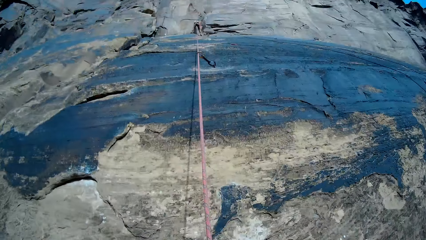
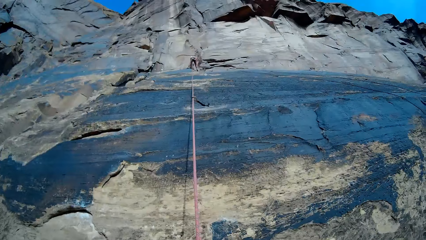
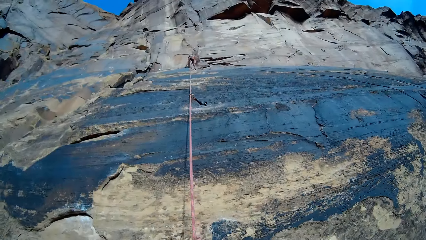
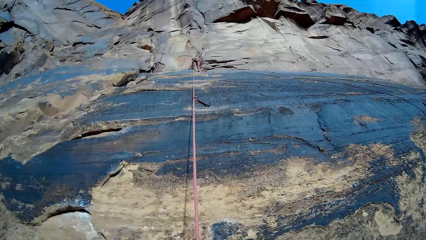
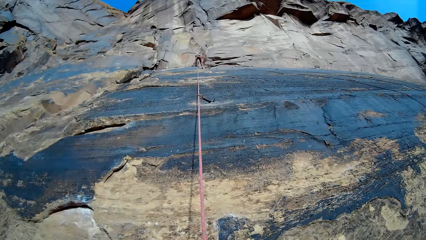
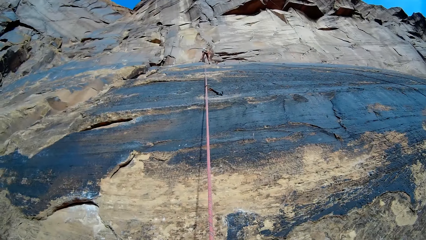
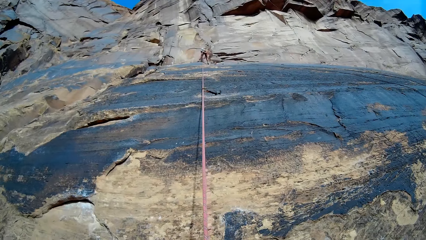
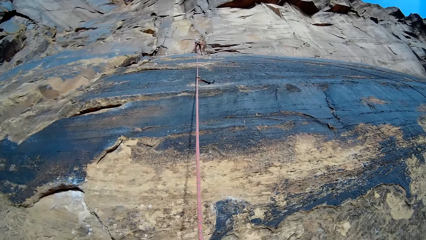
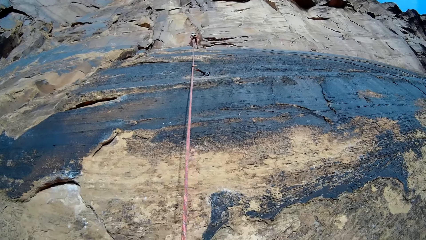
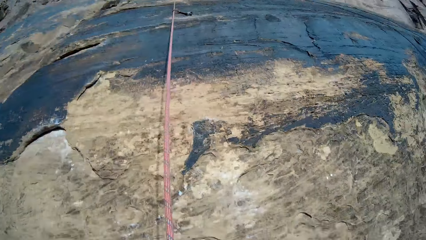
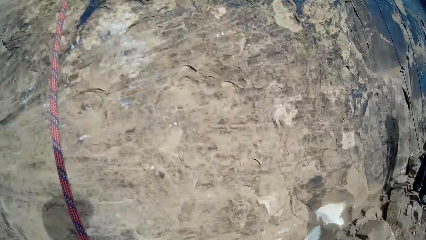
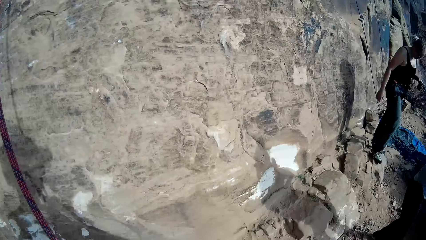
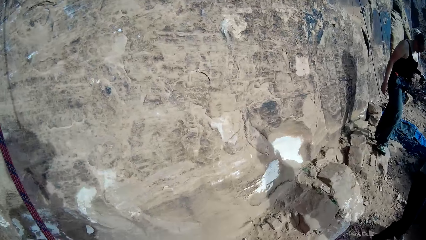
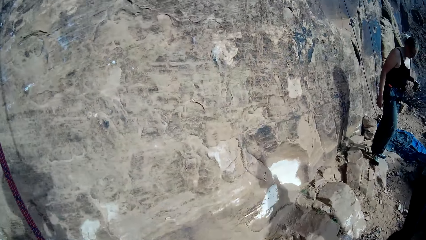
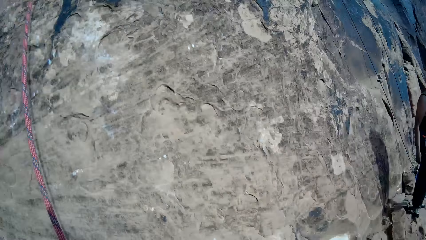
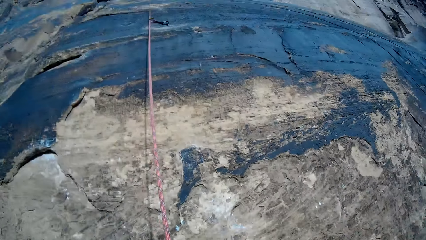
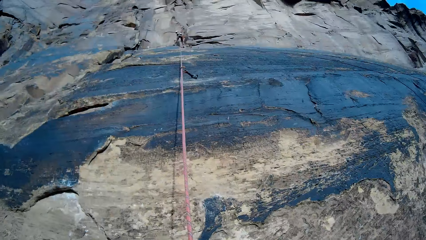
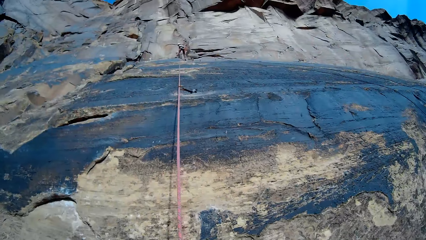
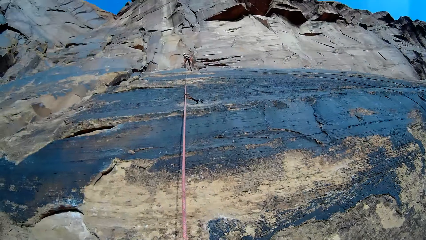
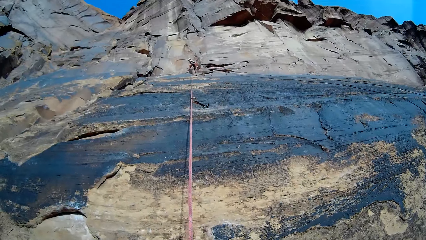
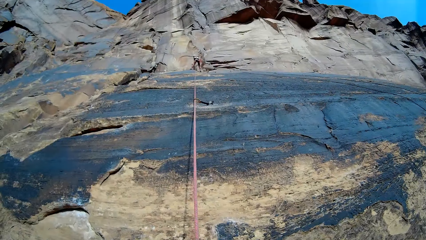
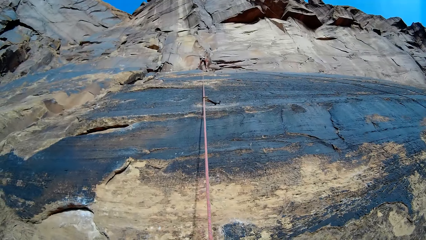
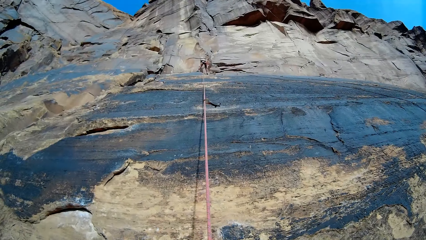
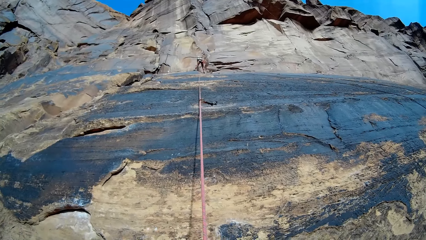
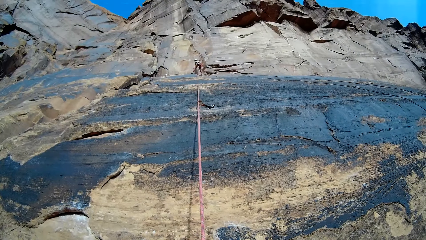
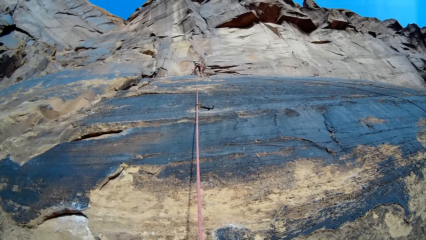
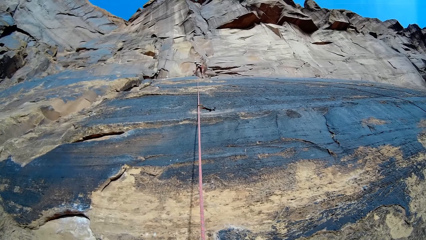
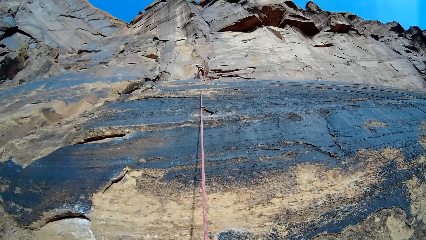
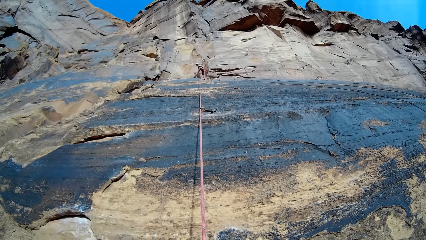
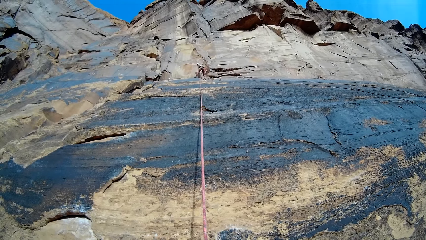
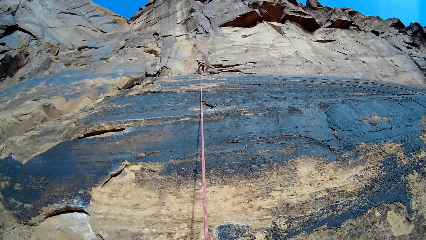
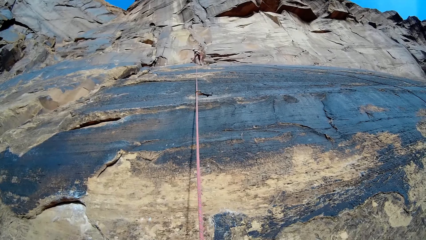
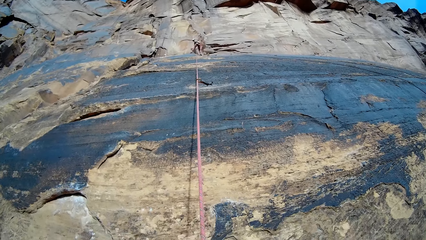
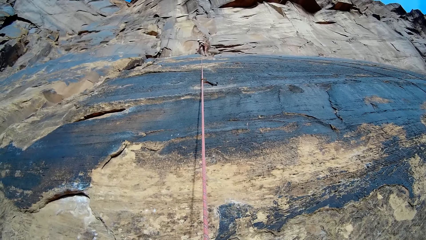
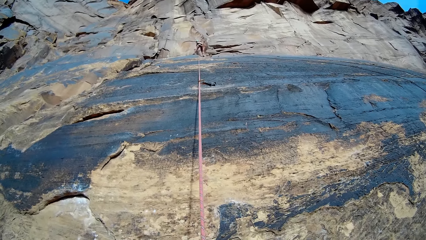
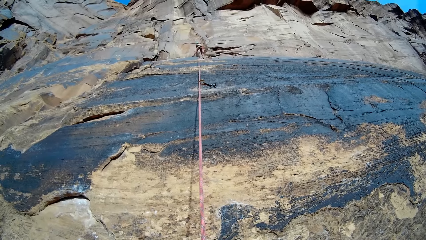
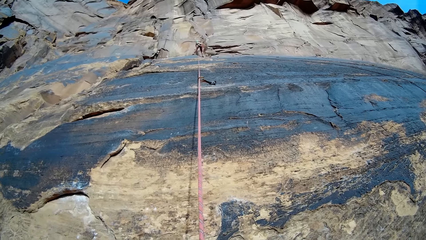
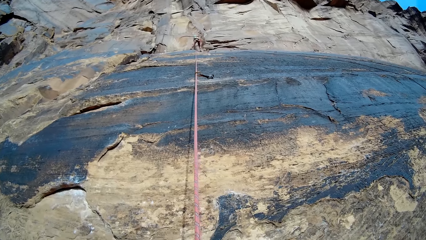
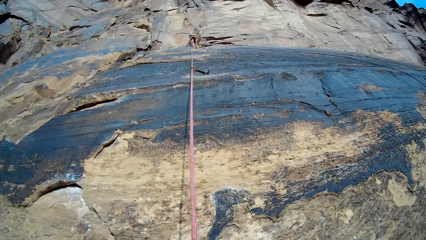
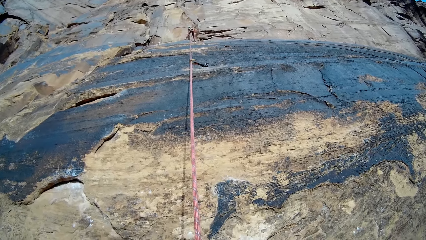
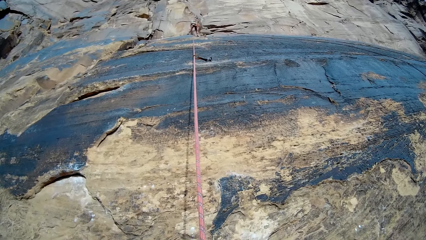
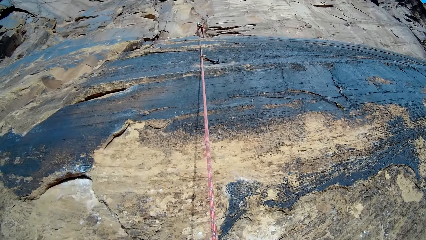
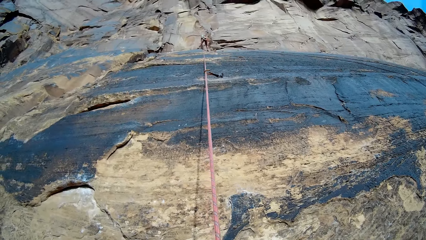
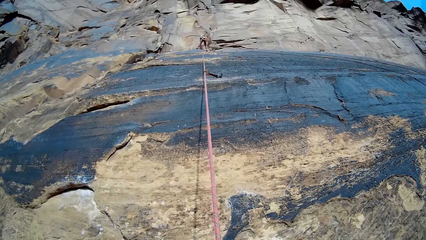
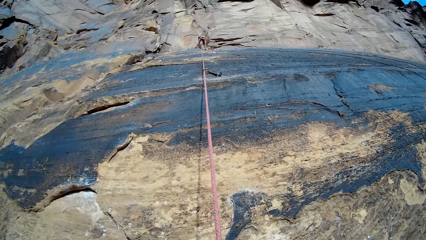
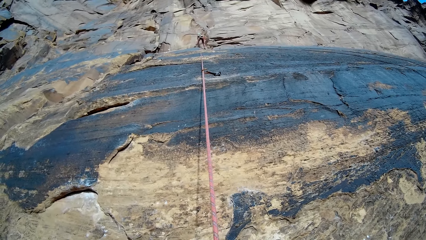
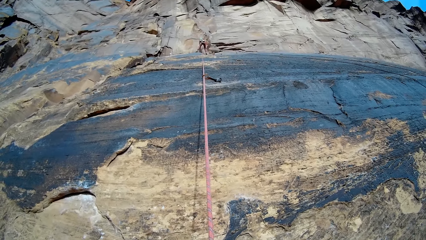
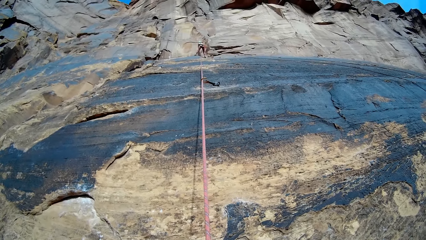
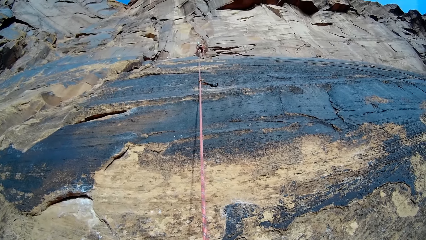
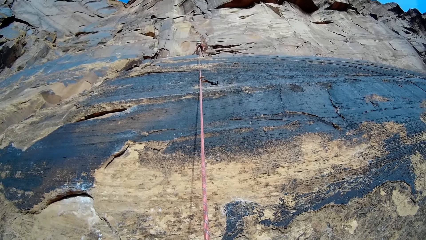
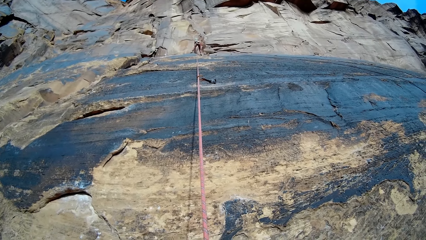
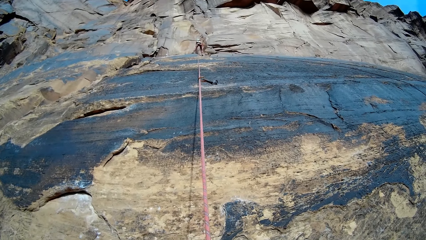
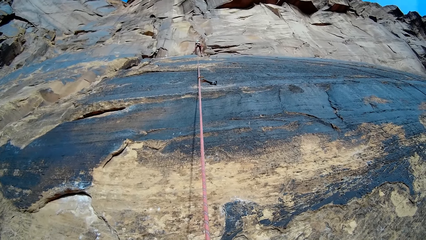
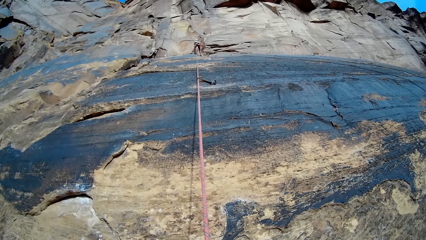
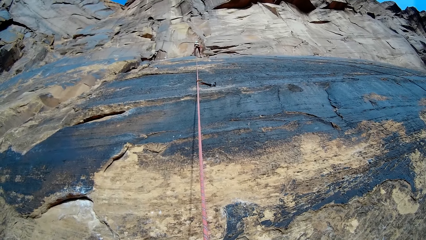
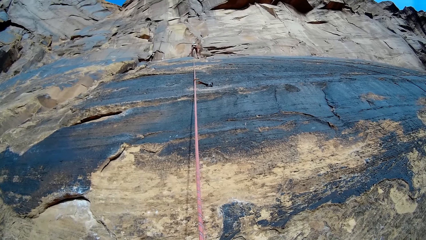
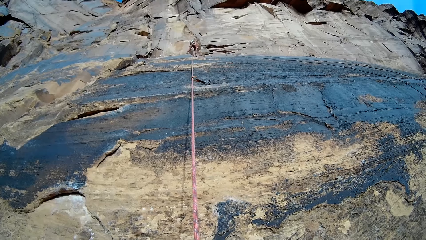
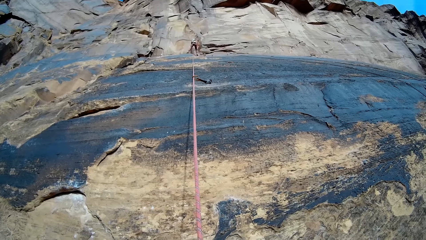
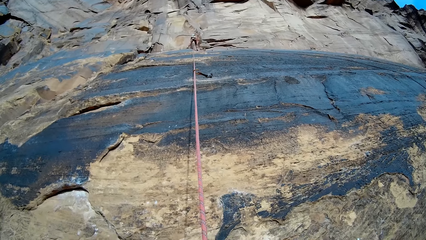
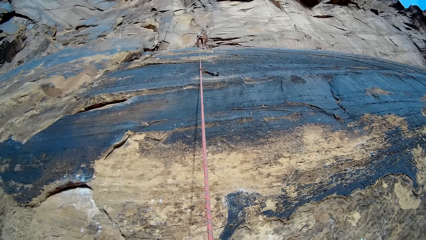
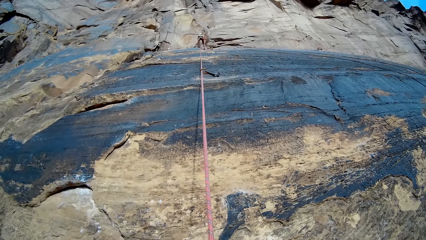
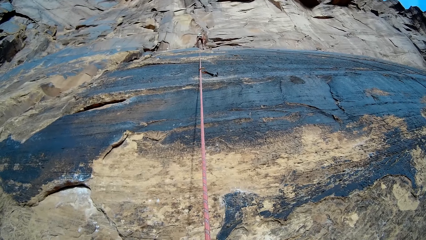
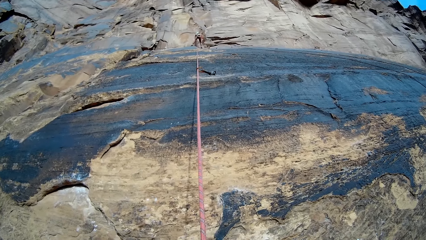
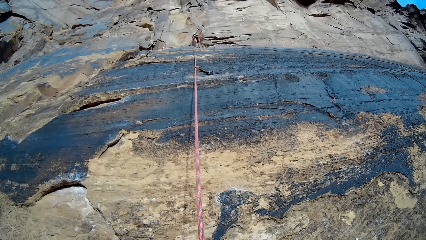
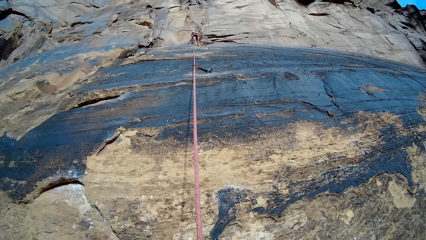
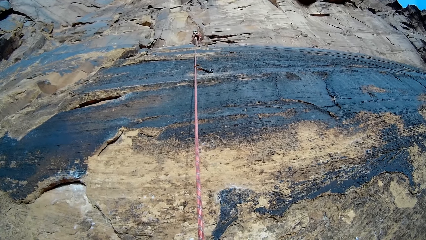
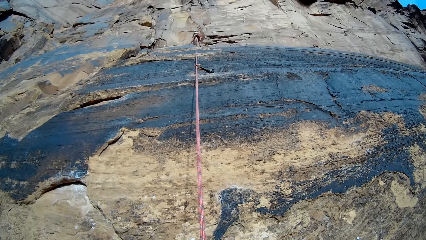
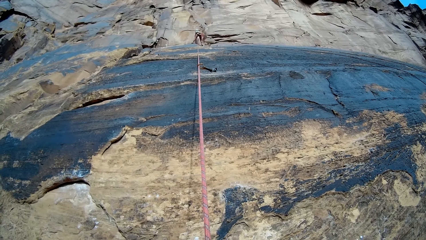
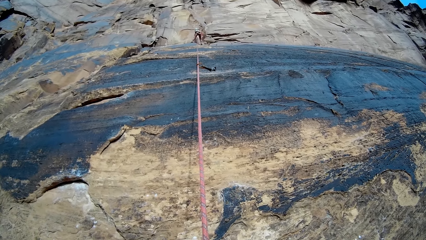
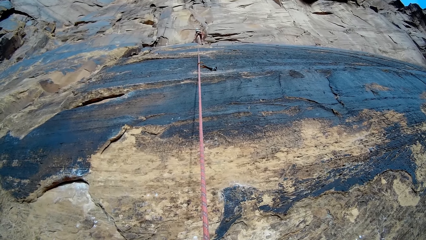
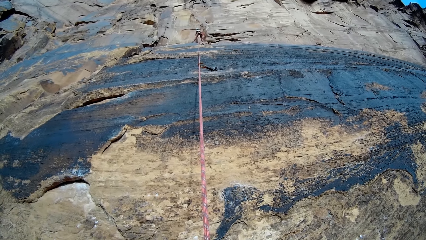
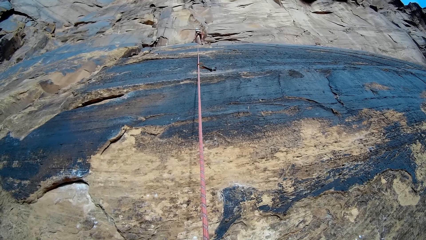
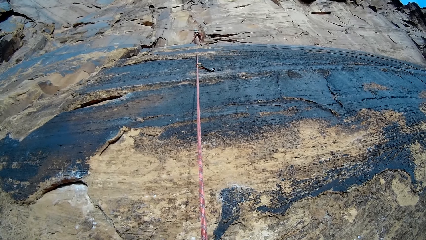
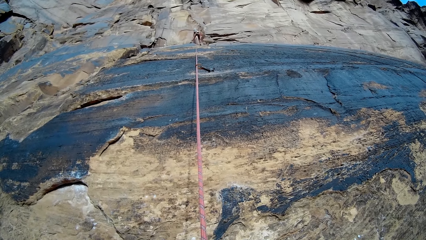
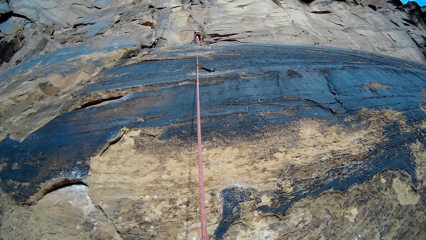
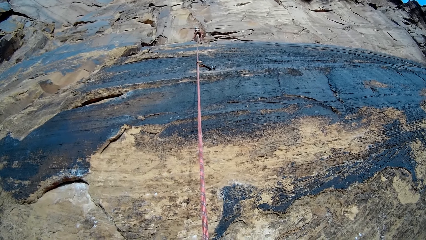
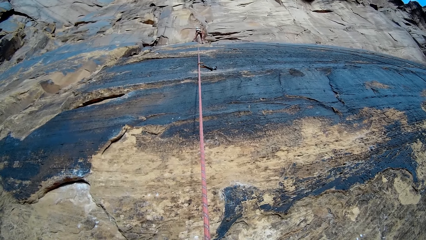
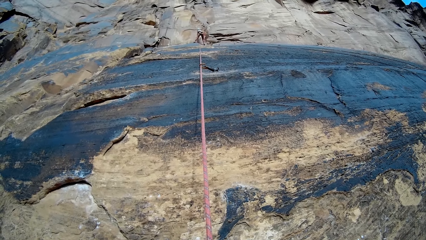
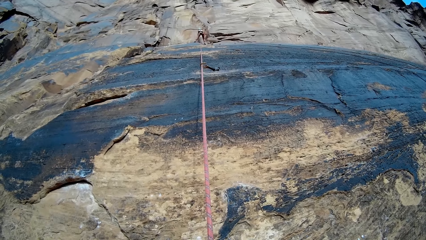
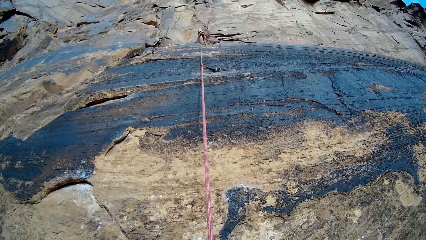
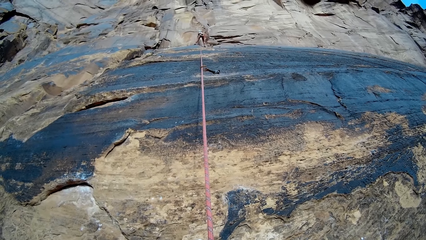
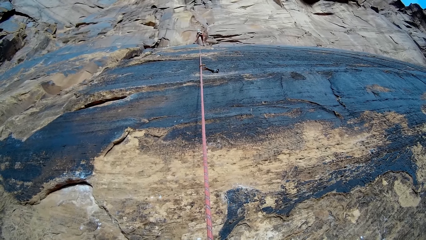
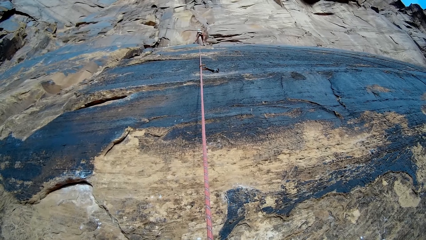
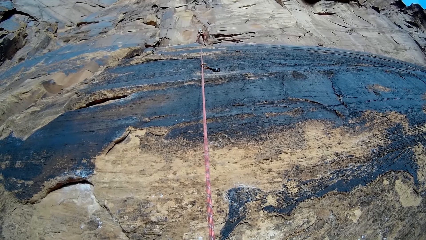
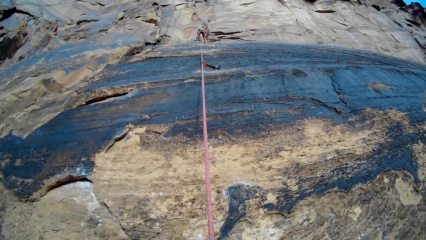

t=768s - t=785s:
A person looks around. The camera wearer looks at another person. The other person fixes a hook on the rock wall.
